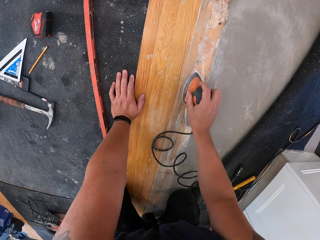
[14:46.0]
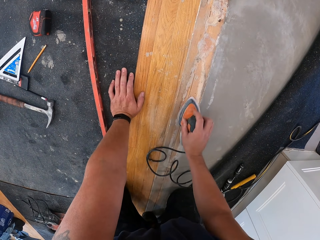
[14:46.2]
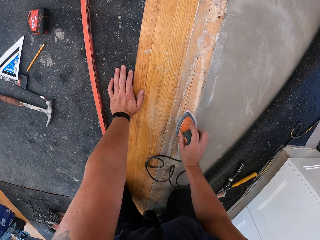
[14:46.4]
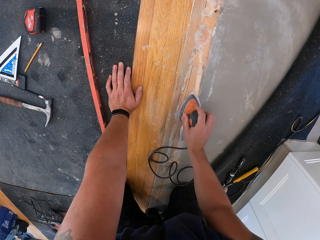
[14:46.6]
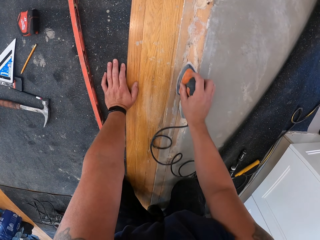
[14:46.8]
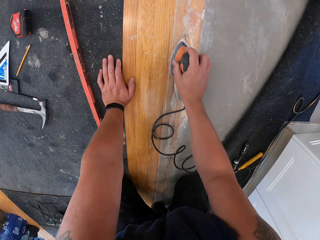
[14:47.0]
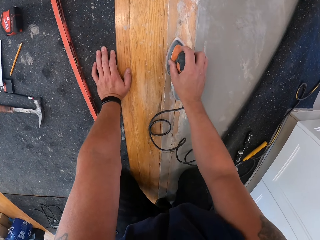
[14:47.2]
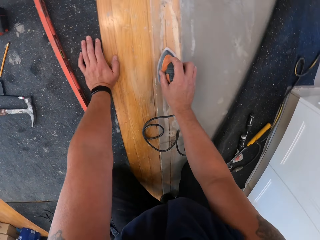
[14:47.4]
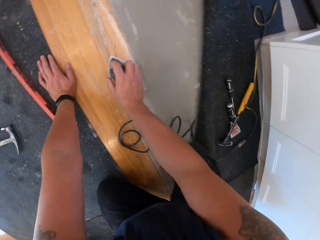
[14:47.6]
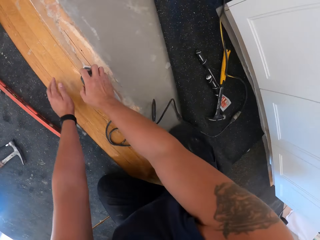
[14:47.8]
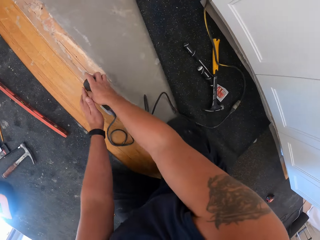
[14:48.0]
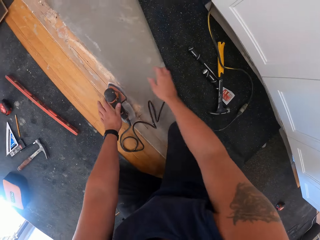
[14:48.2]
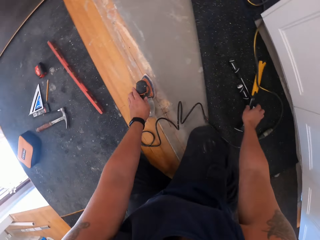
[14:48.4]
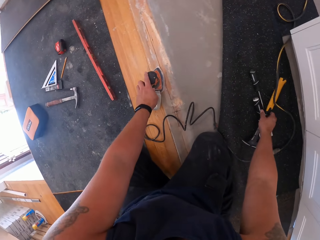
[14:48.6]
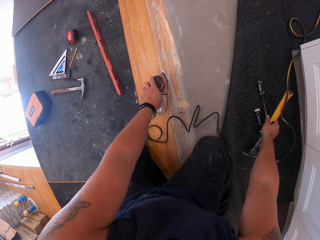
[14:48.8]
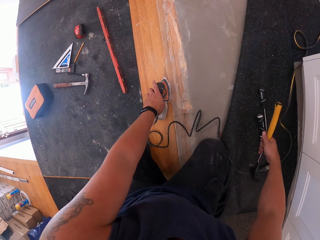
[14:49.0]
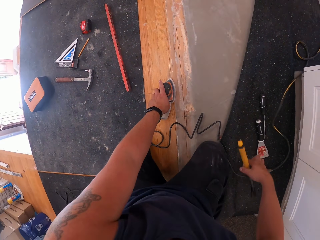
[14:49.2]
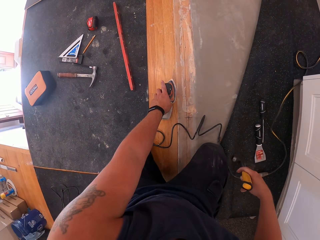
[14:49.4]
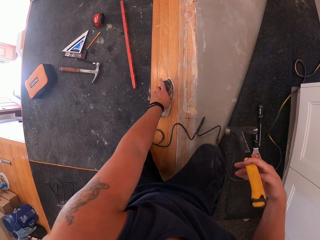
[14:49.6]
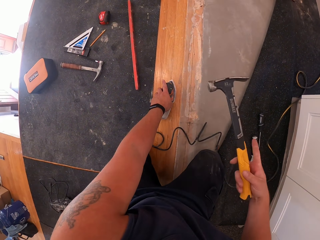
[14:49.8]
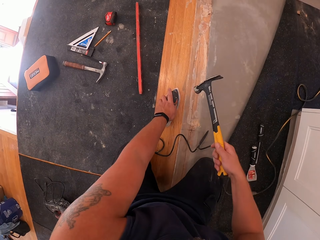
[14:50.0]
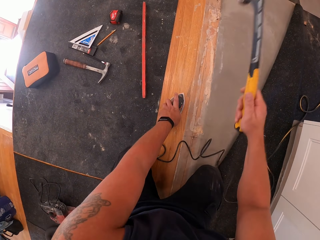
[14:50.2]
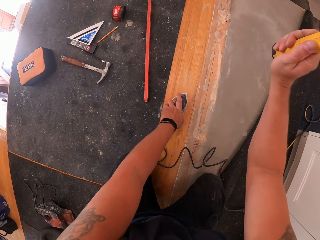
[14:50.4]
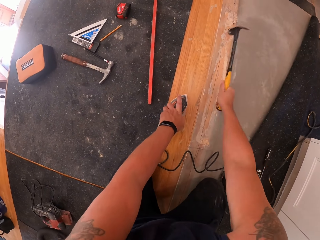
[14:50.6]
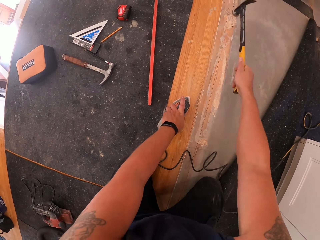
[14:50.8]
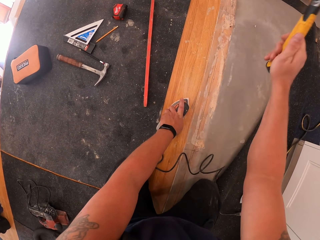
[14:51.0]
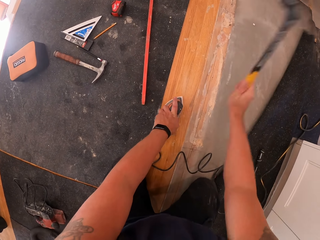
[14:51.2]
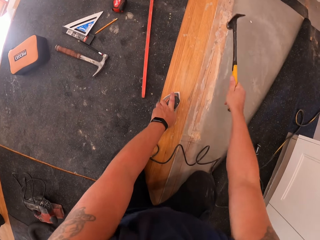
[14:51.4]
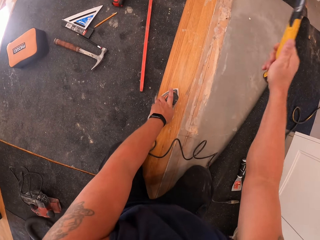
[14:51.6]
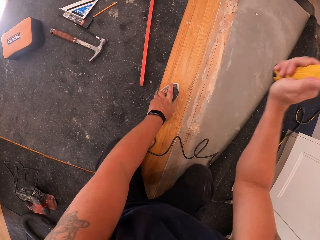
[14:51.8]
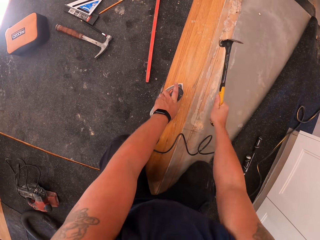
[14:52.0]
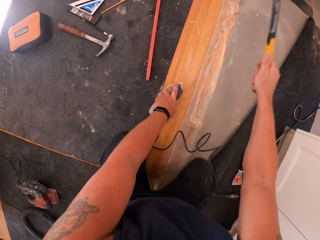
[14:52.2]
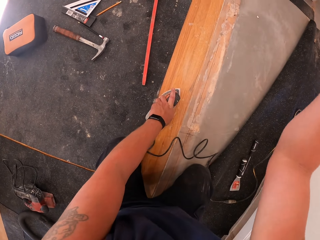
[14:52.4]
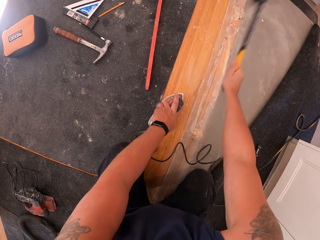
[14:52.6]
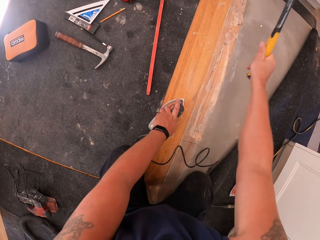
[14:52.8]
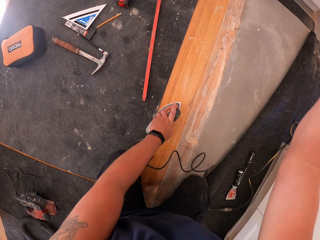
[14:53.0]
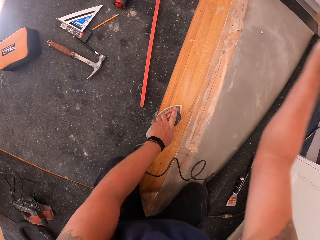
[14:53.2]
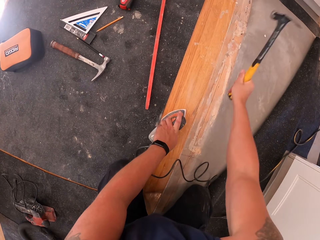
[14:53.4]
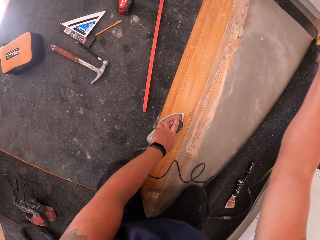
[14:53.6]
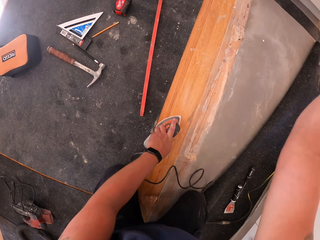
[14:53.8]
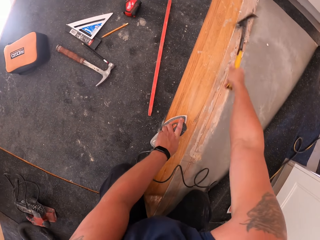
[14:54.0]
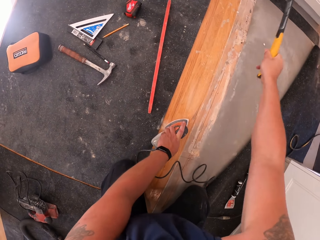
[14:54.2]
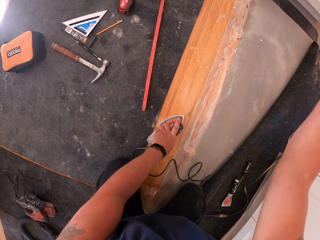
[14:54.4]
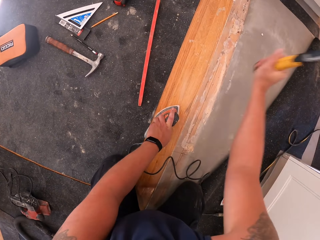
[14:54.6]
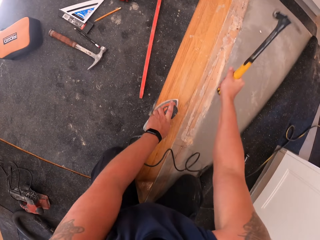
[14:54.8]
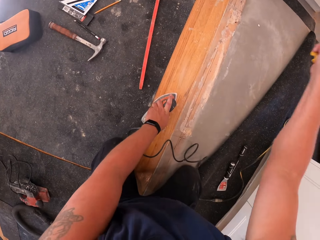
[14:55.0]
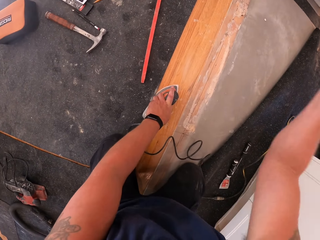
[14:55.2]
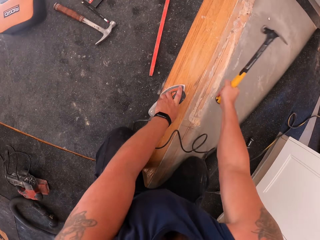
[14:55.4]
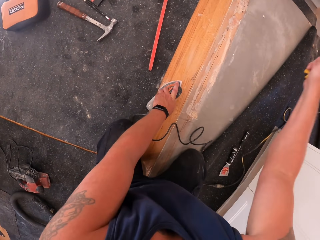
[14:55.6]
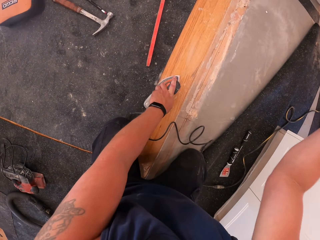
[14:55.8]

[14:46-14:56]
The camera wearer passes the detail sander to the left hand. They pick up a hammer from the floor with the right hand. They hit the wood surface with the hammer.

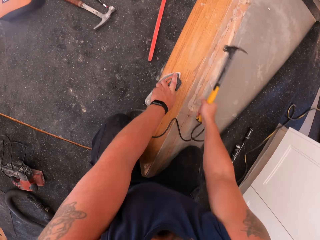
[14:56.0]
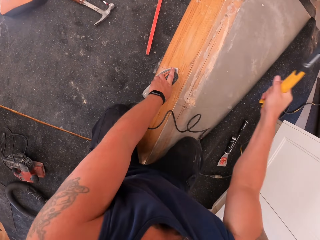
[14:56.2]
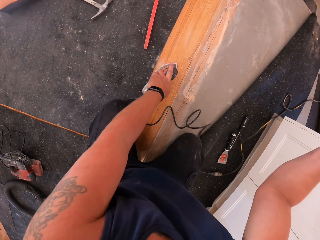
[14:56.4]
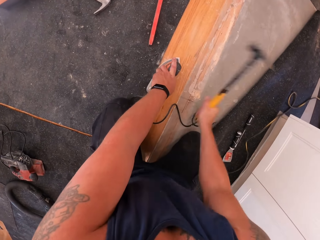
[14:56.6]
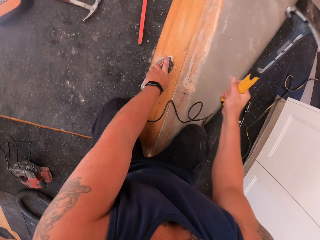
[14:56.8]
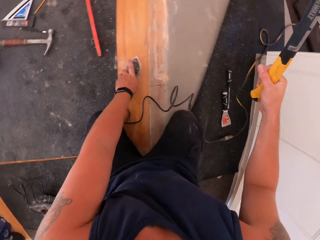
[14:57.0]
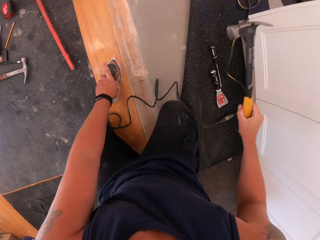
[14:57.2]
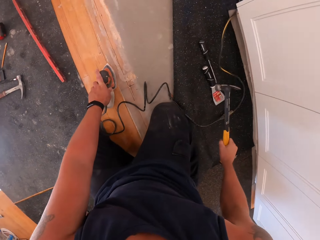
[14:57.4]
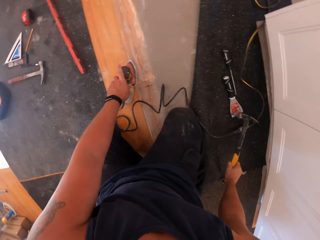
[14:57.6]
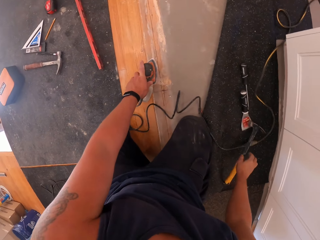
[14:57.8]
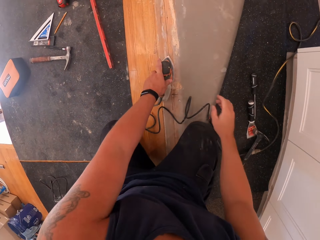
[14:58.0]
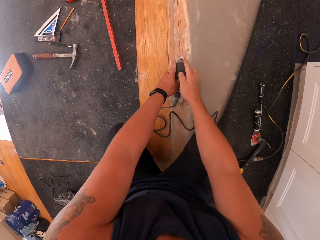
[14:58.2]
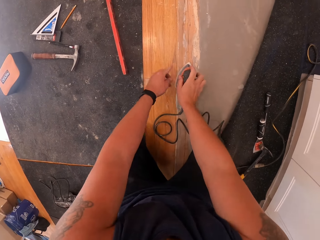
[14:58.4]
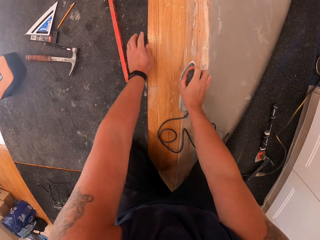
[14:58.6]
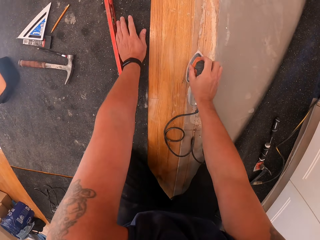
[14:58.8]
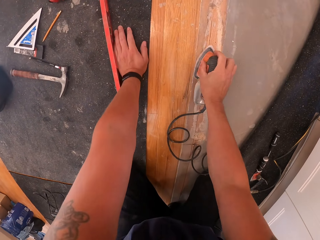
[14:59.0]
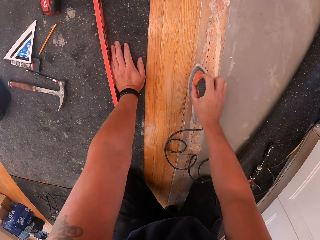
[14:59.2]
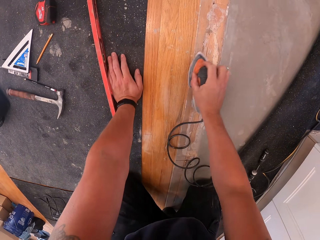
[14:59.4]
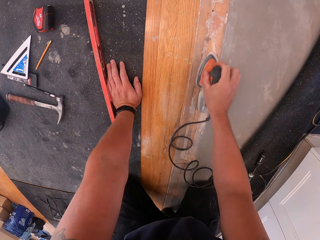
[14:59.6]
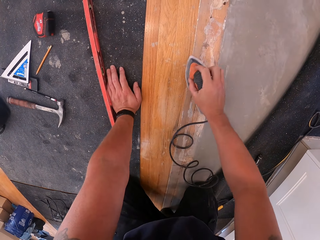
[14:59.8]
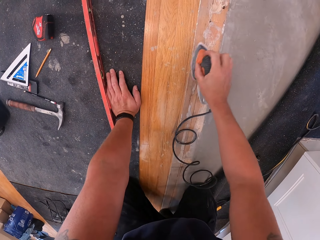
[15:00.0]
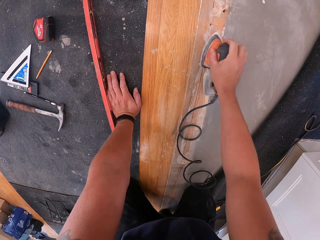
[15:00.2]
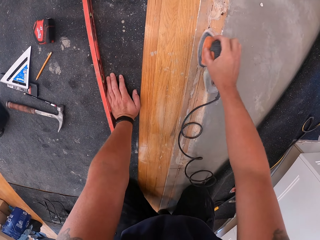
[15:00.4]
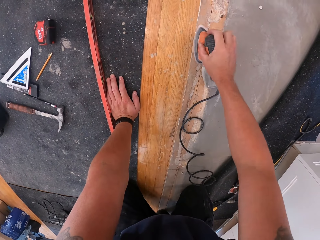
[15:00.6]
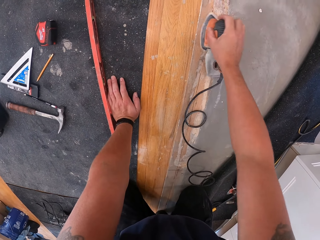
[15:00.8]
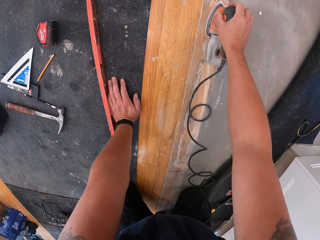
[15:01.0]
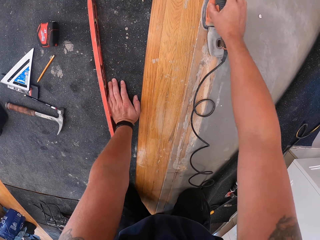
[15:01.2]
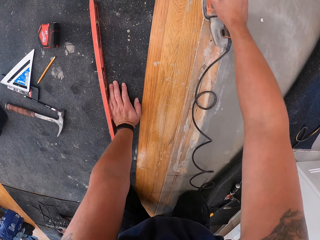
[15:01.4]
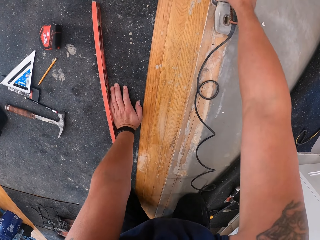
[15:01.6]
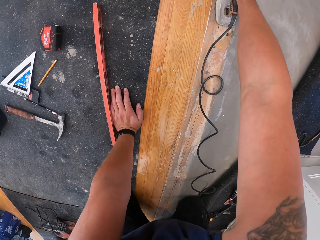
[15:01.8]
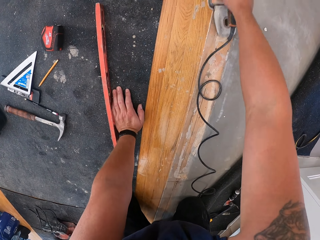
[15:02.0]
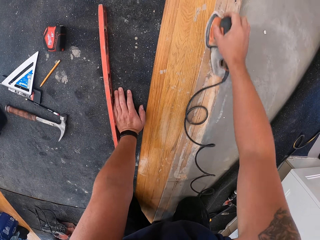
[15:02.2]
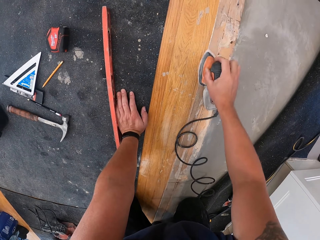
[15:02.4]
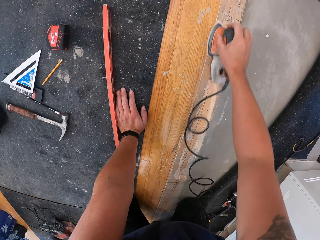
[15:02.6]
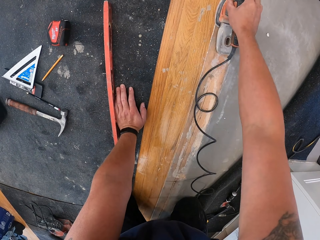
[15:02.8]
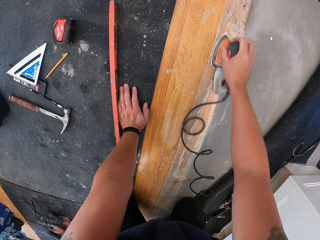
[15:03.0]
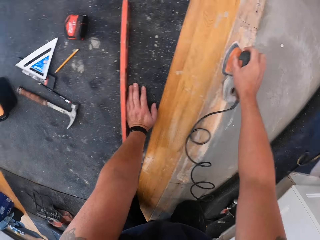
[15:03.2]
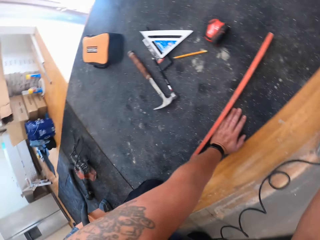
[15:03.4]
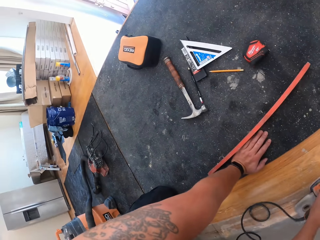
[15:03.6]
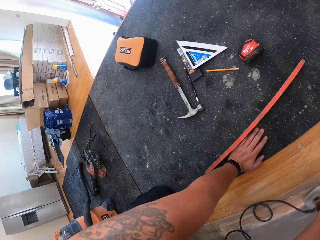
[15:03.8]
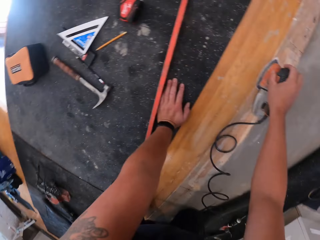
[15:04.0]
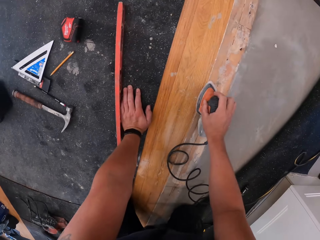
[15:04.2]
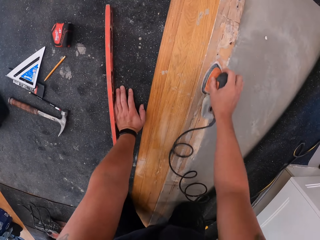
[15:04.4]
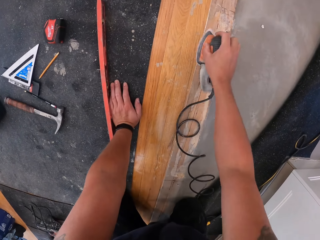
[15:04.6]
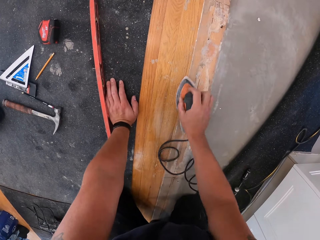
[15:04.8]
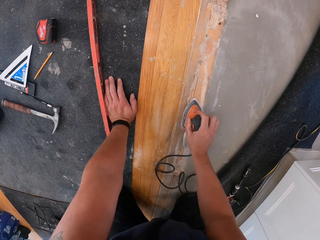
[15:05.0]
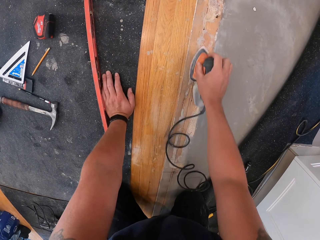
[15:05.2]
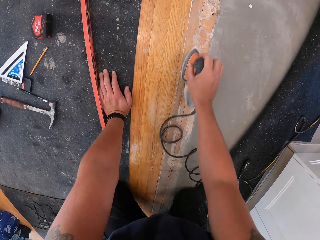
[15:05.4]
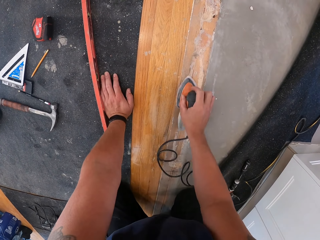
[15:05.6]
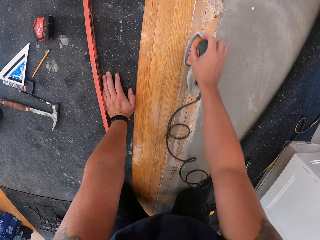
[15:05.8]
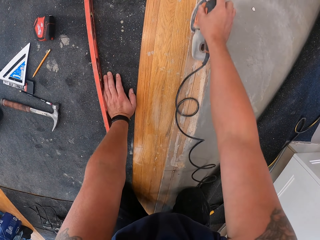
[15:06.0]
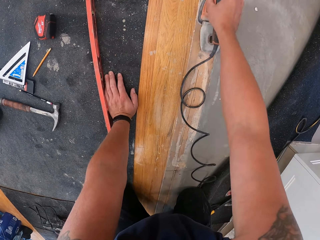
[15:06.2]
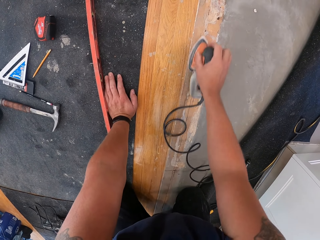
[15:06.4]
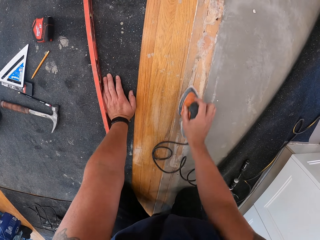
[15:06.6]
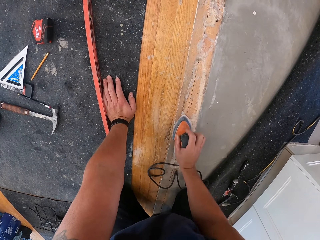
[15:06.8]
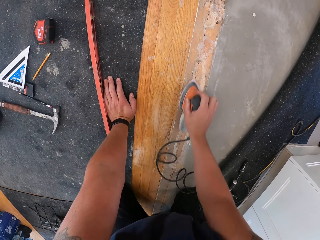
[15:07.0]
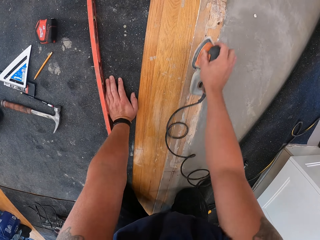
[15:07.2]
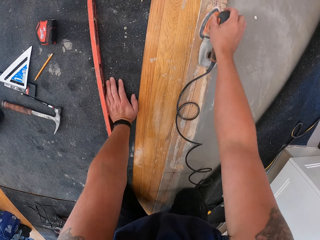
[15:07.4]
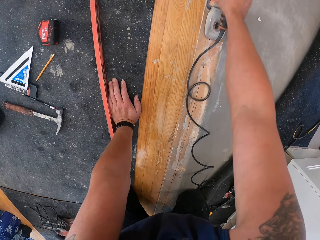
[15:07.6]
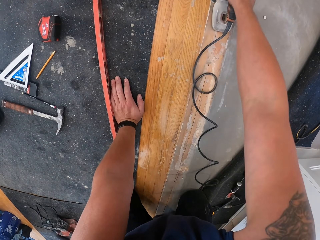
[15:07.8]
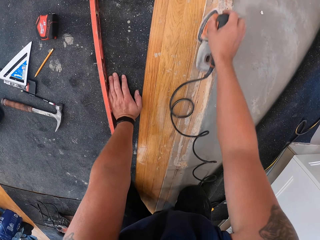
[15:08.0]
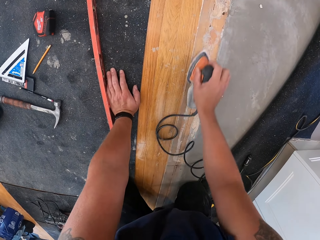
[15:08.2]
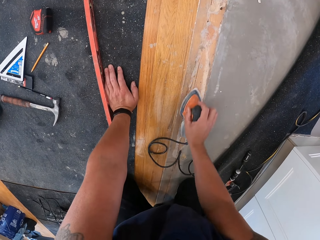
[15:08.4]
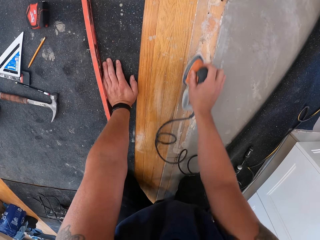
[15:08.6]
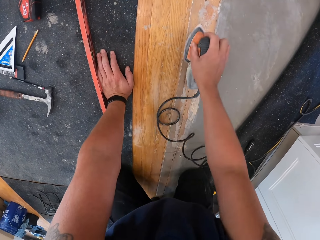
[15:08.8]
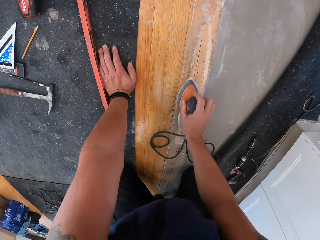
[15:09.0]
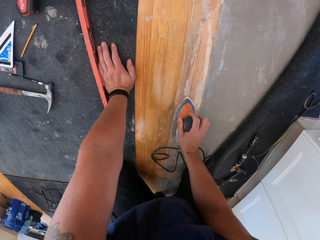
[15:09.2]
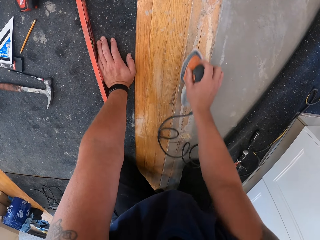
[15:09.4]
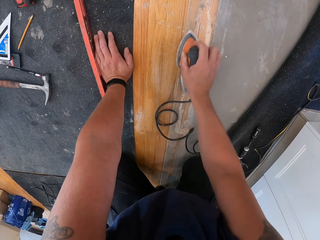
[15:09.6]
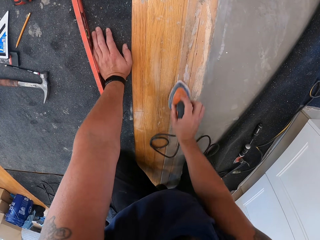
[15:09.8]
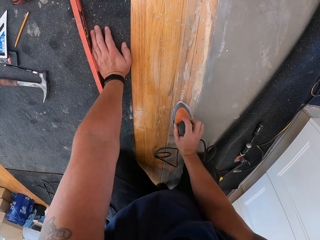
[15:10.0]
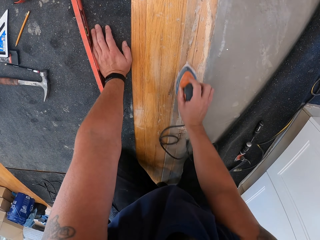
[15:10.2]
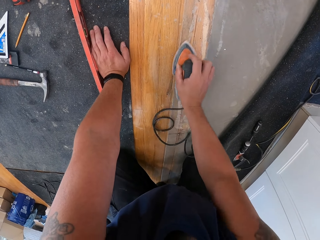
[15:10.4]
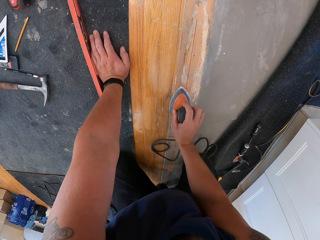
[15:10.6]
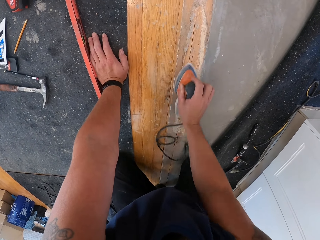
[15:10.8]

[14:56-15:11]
The camera wearer drops the hammer on the floor. He passes the detail sander to the right hand. He smoothens the piece of wood with the sander. He cleans the wood with the detail sander.
